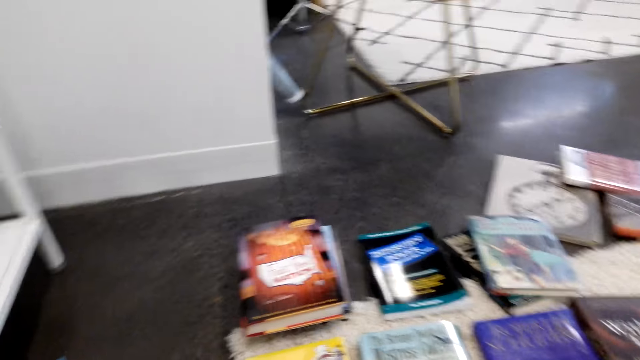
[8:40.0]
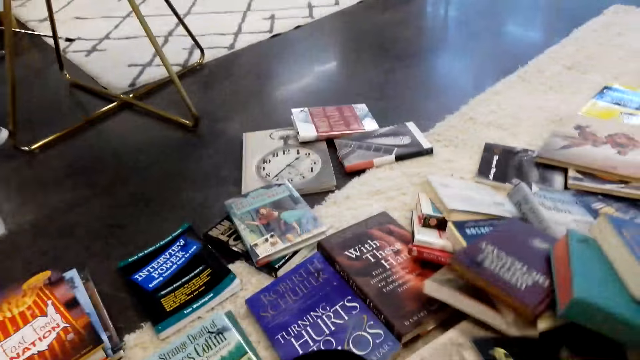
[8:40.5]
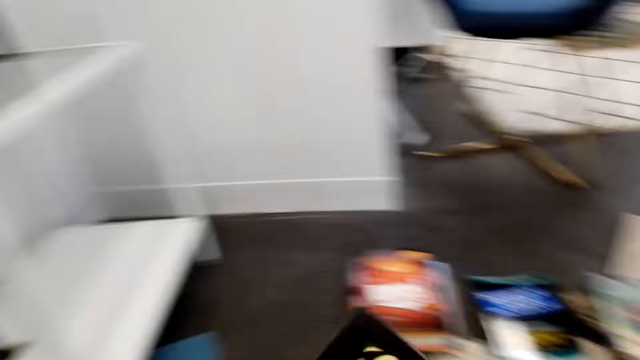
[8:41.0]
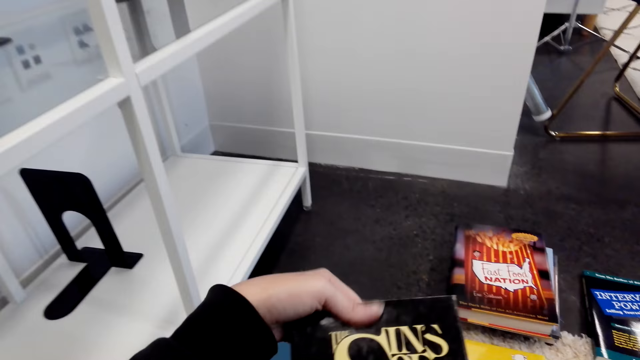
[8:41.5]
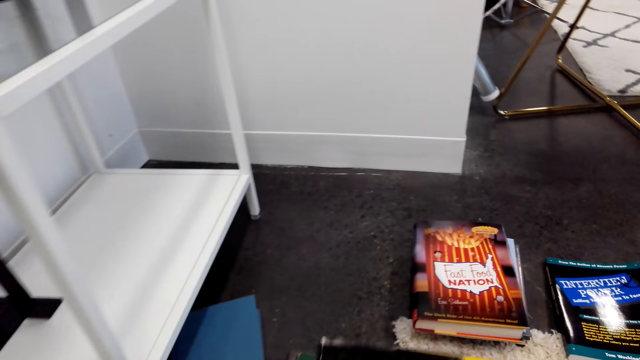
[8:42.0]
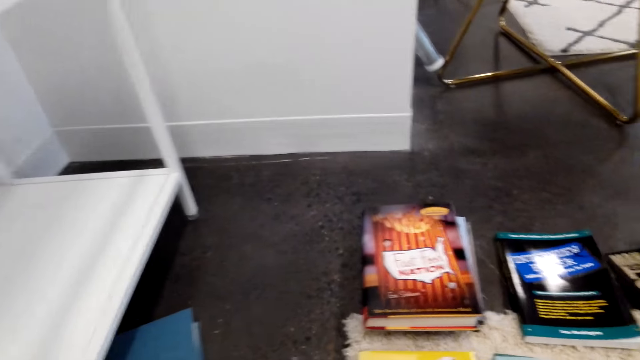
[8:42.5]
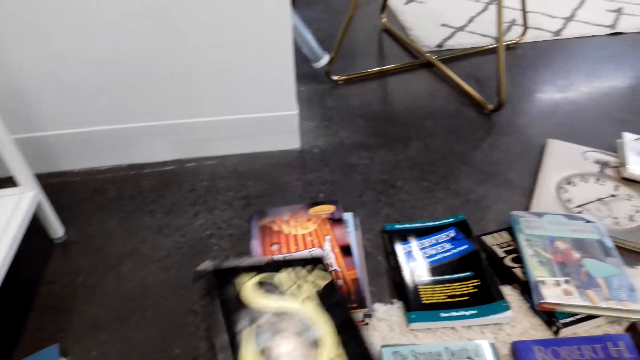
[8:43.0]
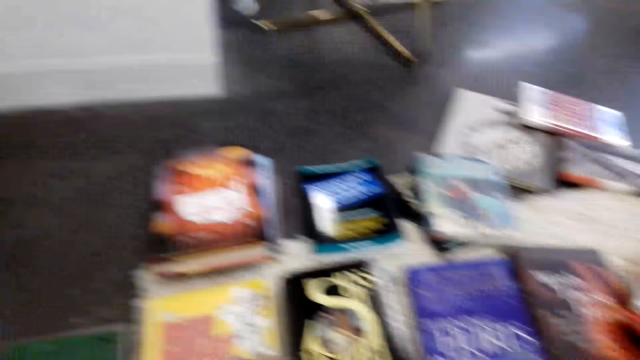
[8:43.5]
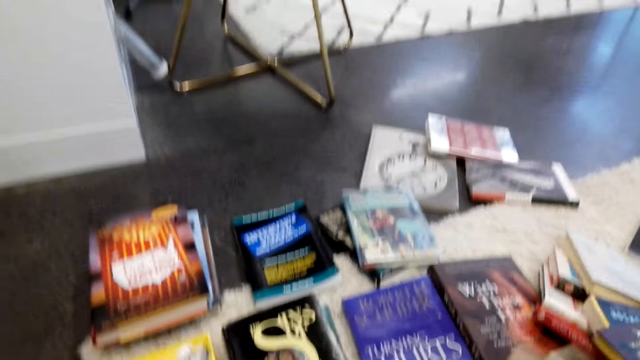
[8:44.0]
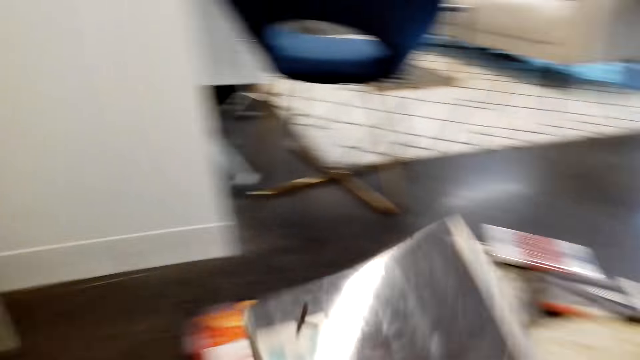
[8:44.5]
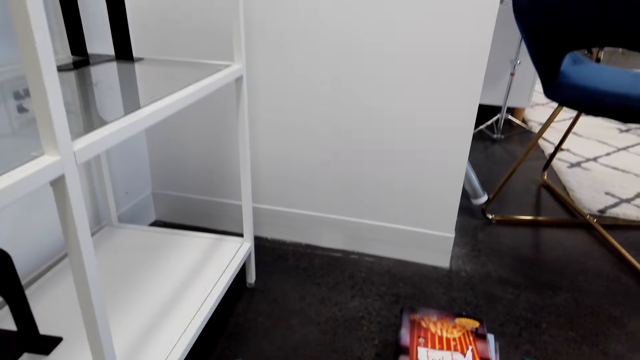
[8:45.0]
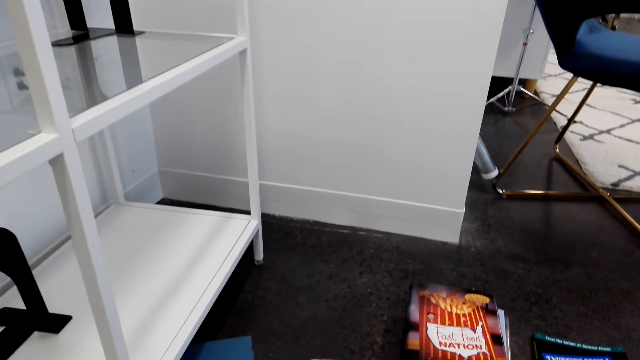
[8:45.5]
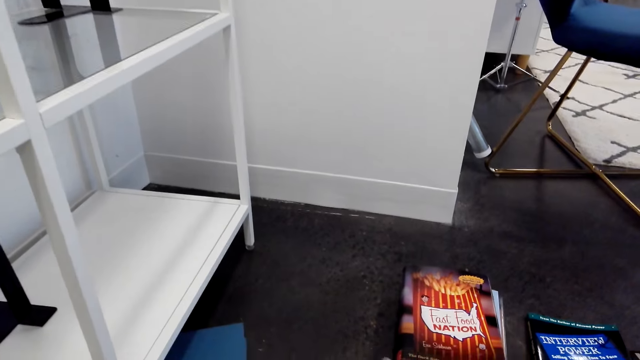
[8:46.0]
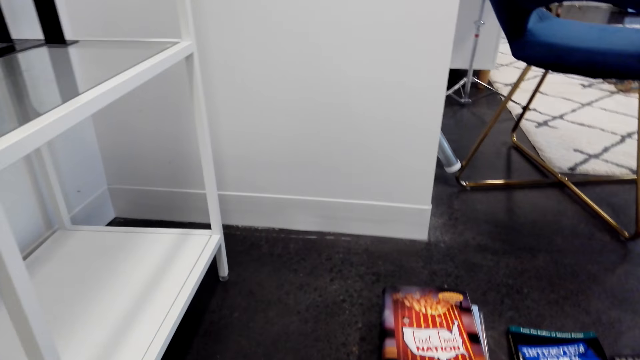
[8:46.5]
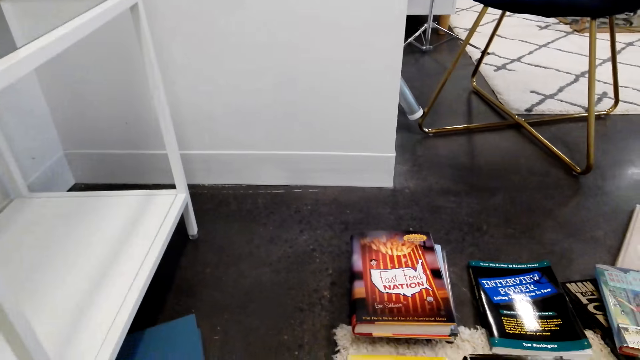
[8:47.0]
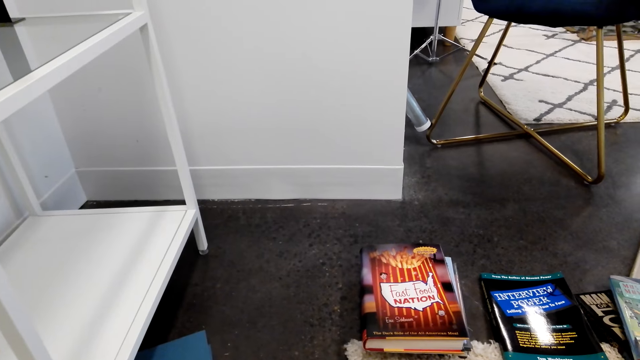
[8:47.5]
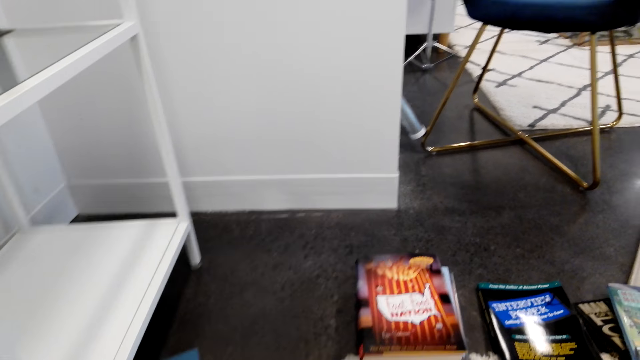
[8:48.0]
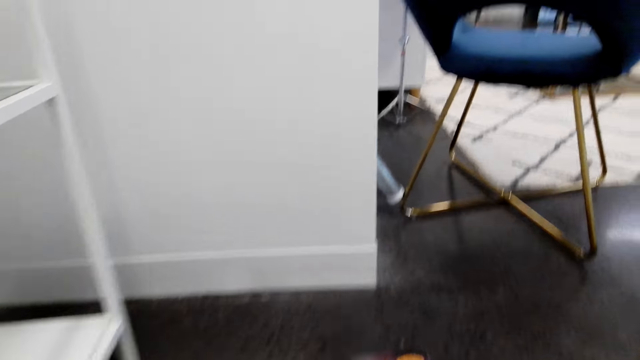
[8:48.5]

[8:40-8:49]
The camera wearer picks up a book. They put the book on the floor. They pick up a book on the floor.

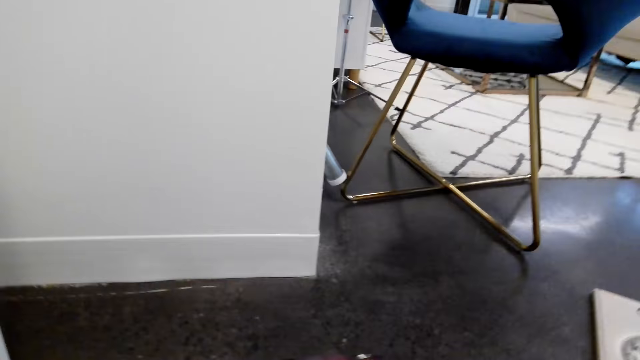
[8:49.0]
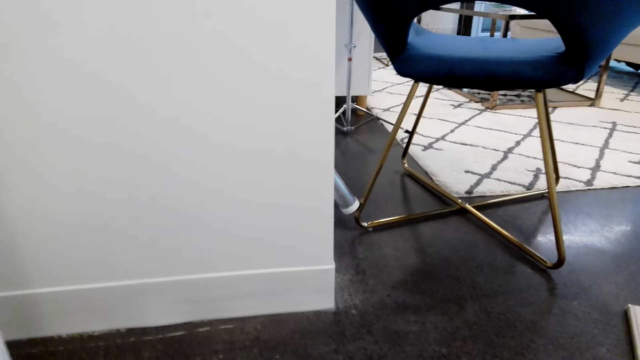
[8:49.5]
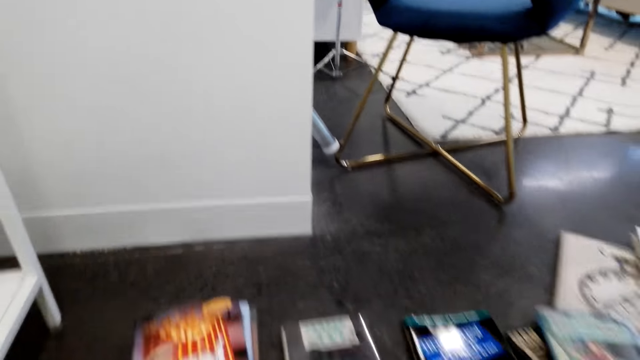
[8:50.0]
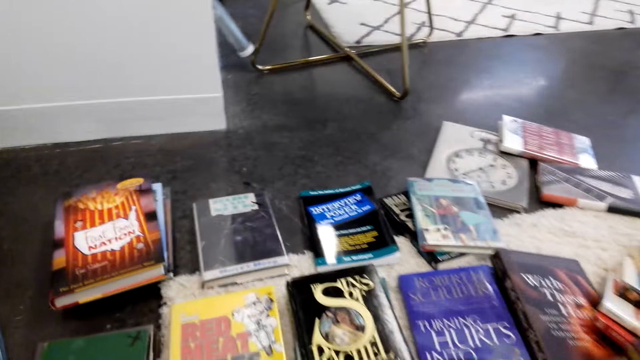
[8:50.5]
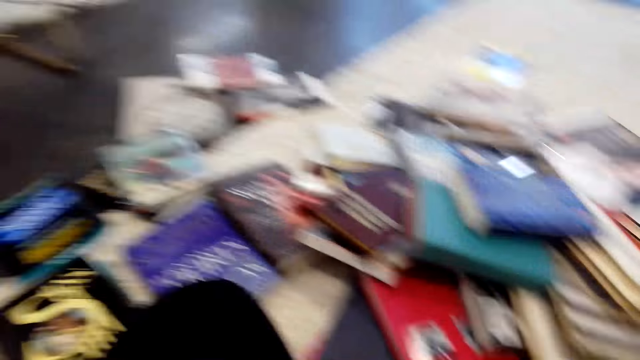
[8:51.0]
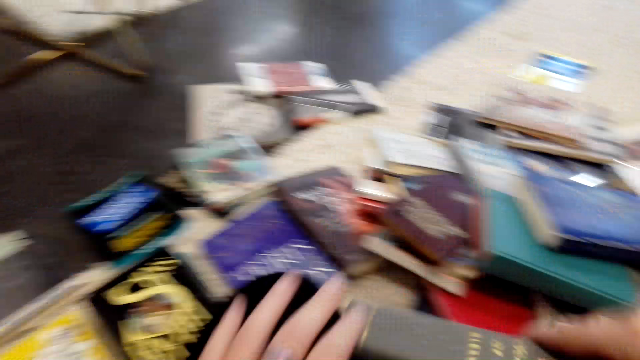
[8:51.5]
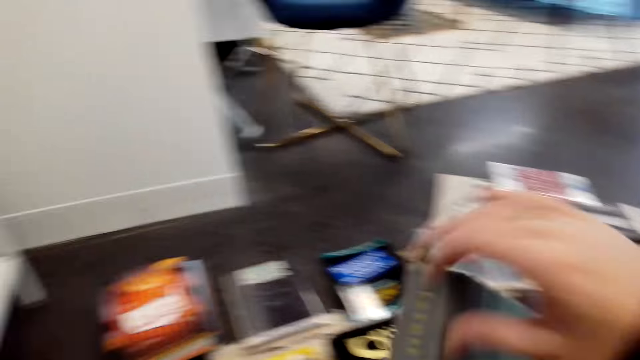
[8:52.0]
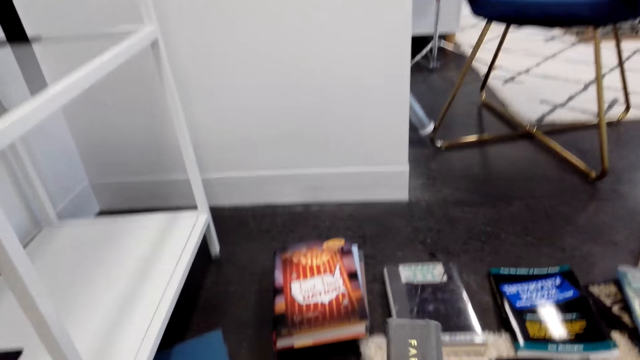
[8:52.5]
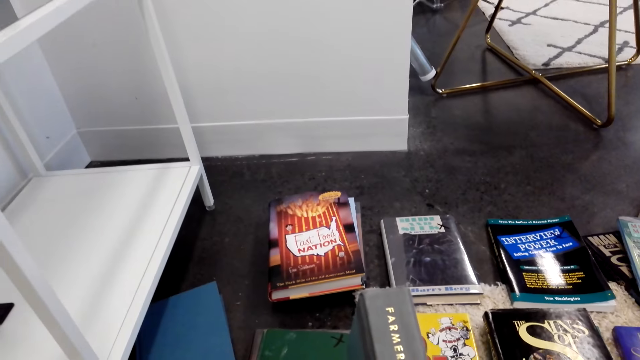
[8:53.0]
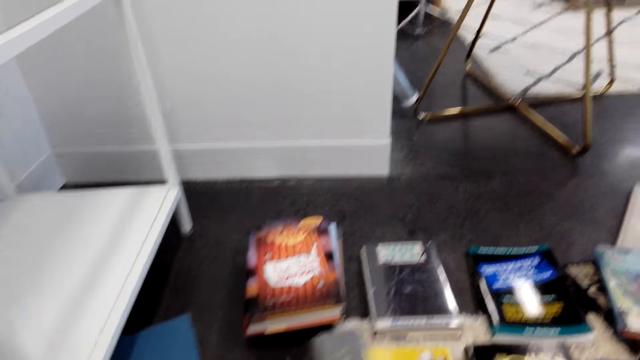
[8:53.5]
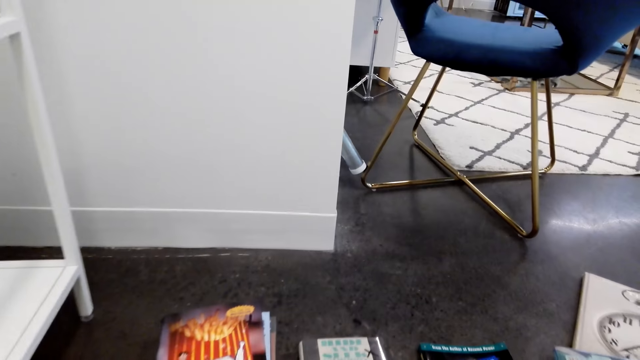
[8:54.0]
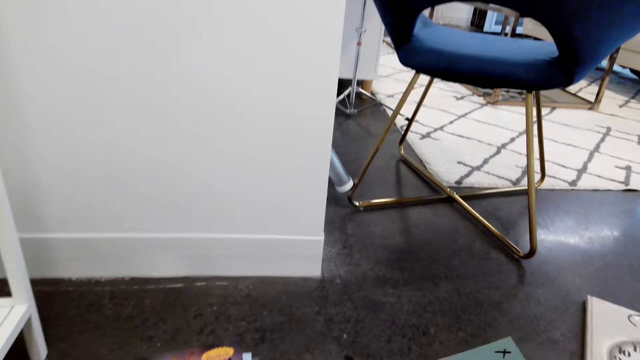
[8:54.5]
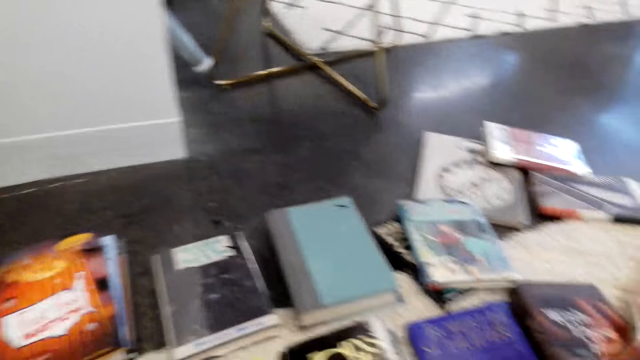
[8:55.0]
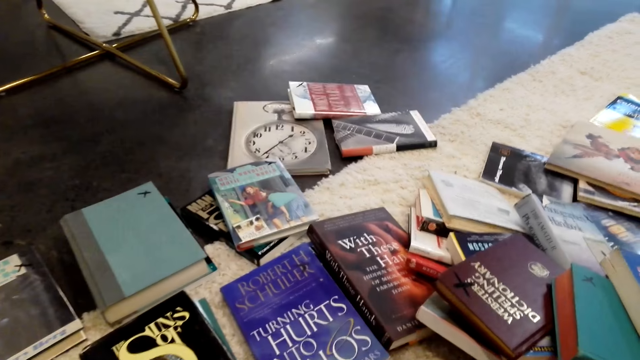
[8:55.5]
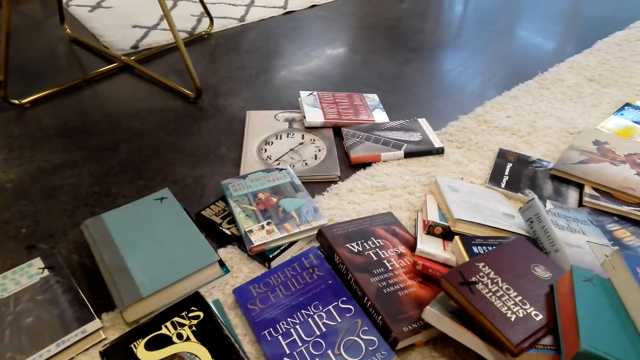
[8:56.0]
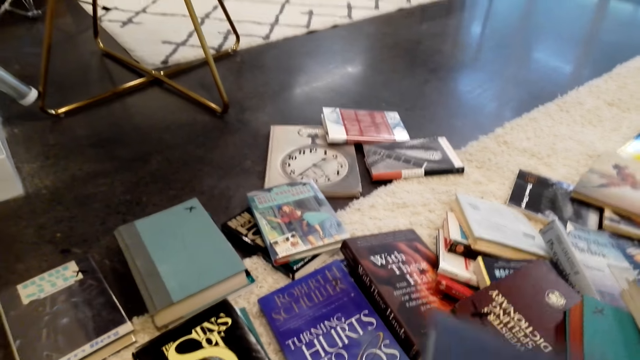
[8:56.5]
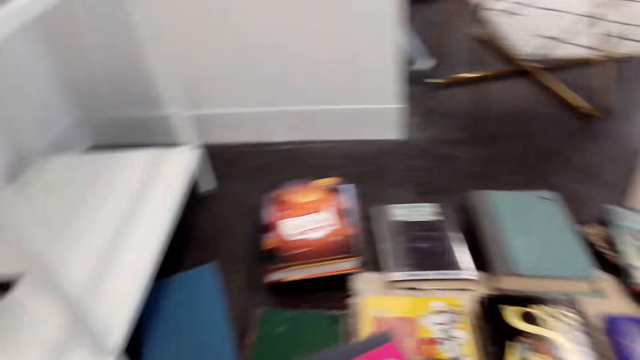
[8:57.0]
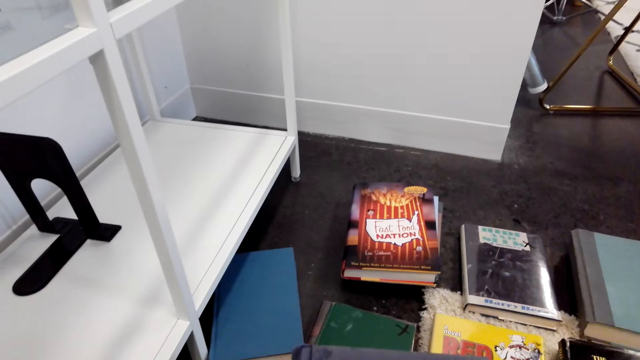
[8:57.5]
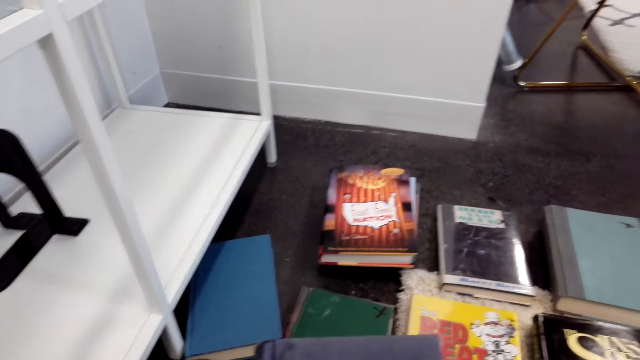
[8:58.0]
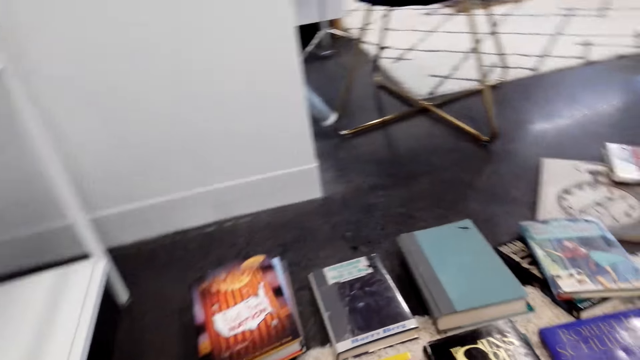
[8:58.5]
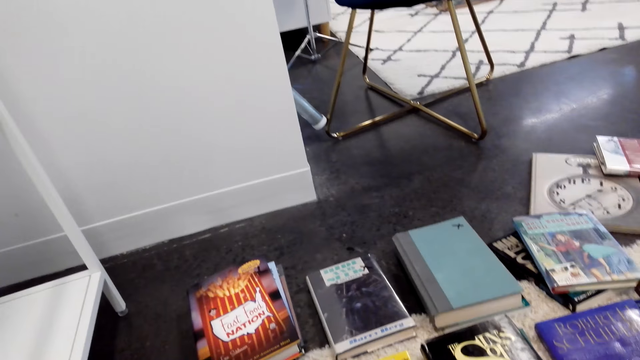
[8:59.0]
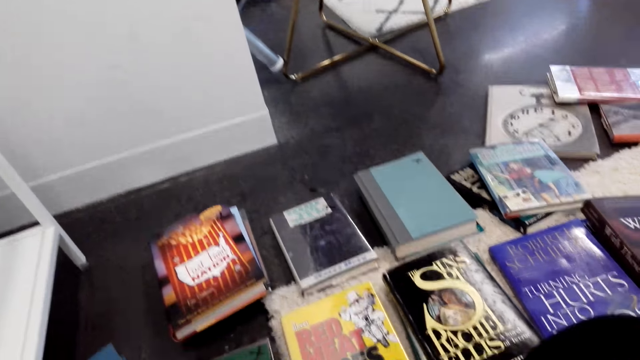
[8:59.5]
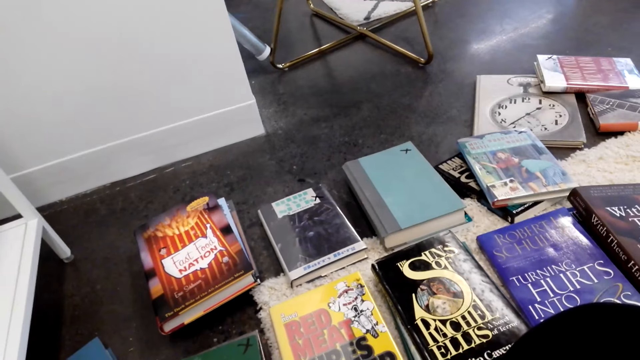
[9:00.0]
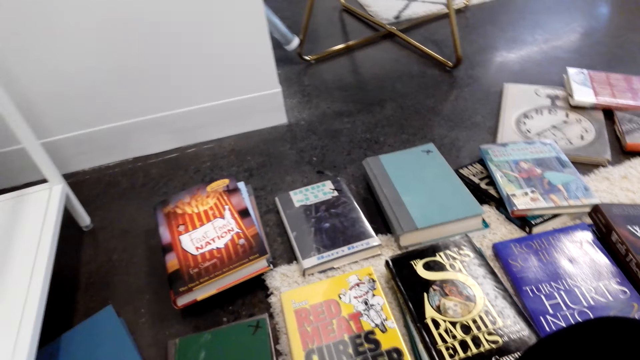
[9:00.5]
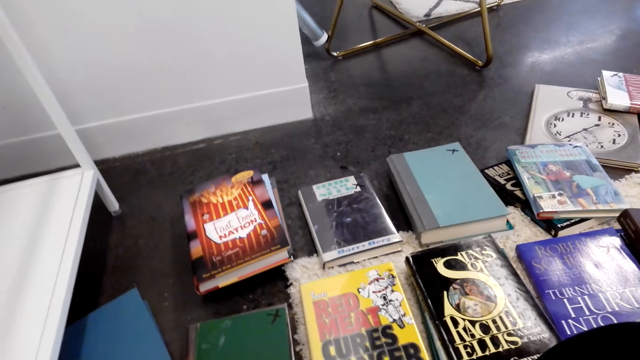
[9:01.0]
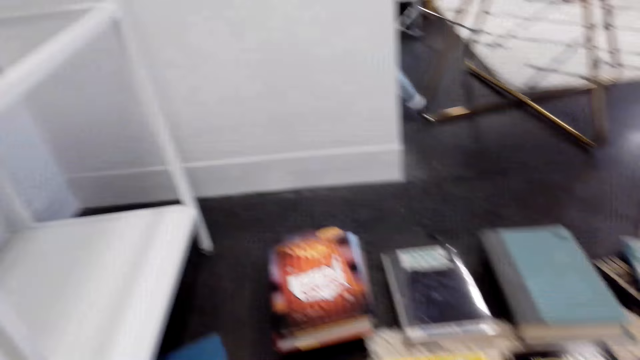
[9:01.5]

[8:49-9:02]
The camera wearer picks up a book on the floor. They put the book on the floor. They pick up a book on the floor.
